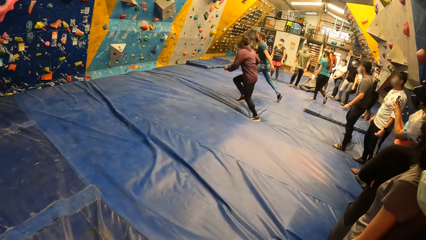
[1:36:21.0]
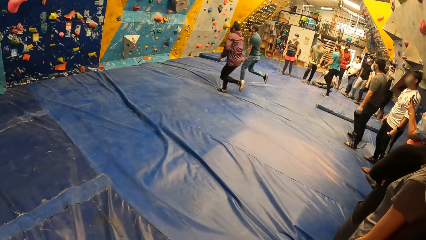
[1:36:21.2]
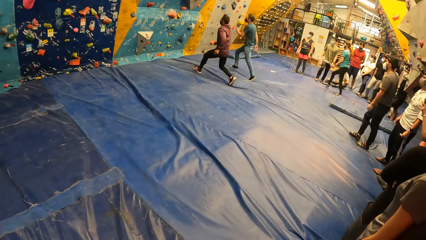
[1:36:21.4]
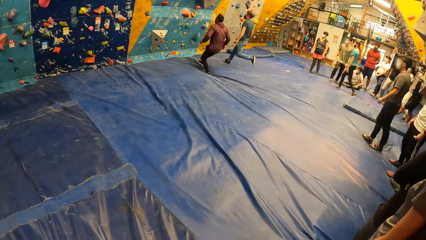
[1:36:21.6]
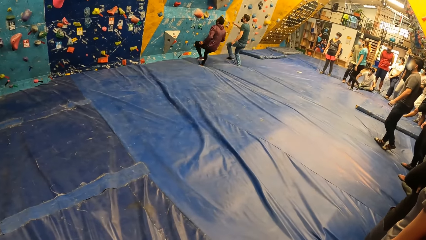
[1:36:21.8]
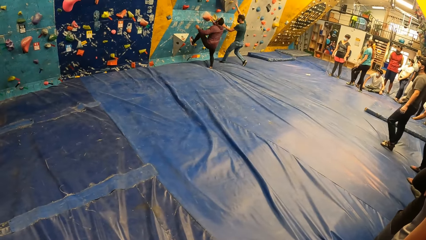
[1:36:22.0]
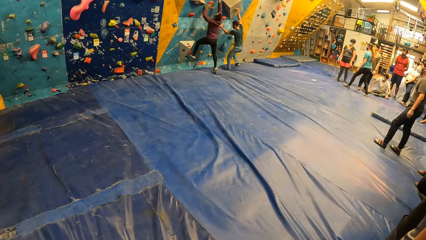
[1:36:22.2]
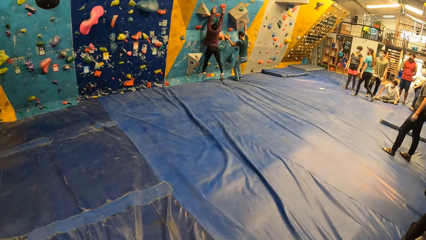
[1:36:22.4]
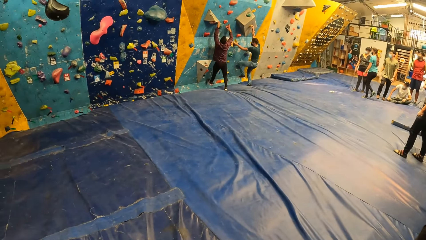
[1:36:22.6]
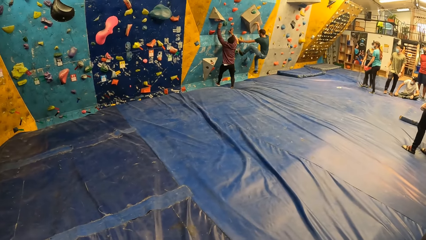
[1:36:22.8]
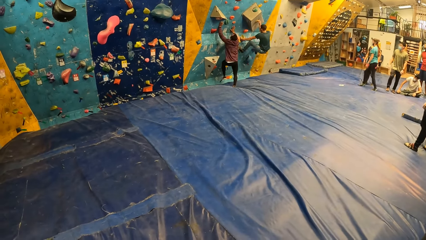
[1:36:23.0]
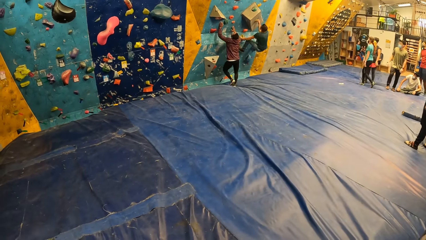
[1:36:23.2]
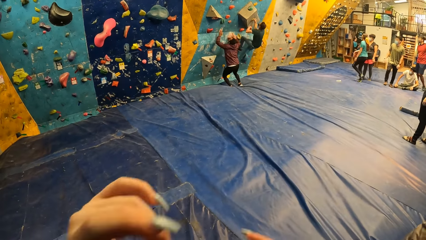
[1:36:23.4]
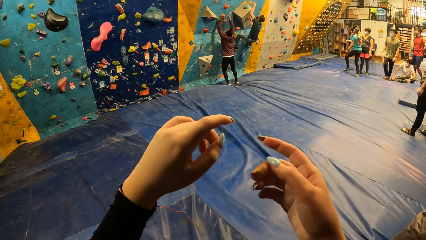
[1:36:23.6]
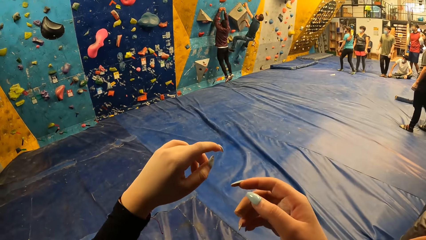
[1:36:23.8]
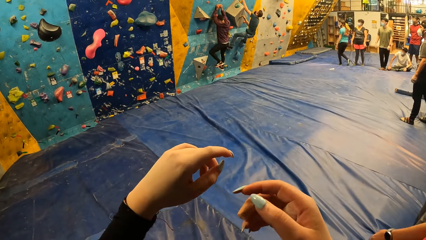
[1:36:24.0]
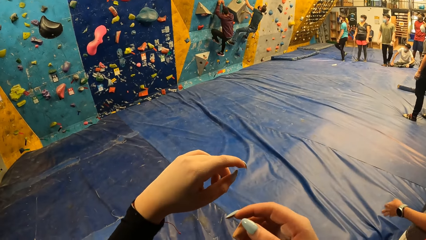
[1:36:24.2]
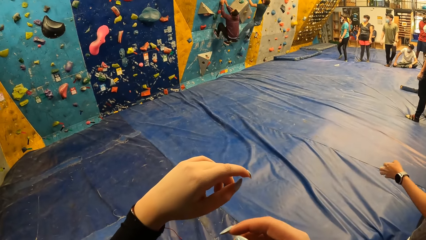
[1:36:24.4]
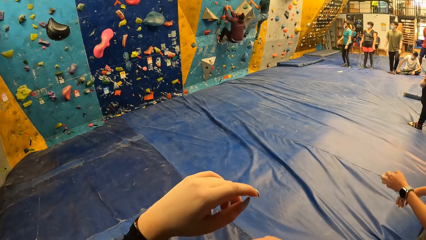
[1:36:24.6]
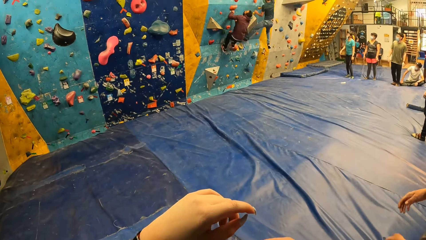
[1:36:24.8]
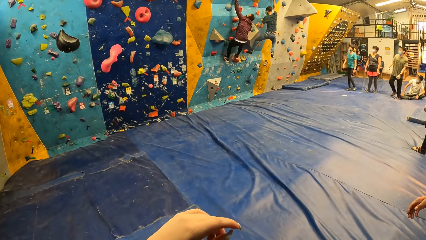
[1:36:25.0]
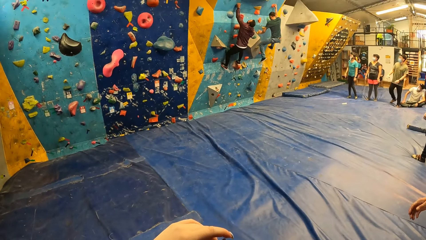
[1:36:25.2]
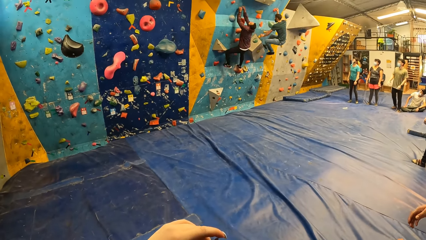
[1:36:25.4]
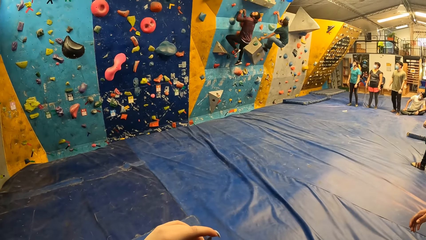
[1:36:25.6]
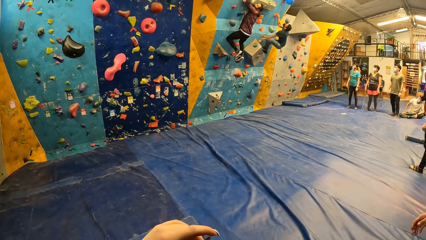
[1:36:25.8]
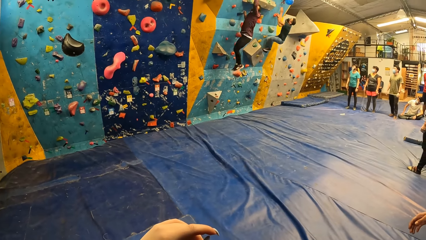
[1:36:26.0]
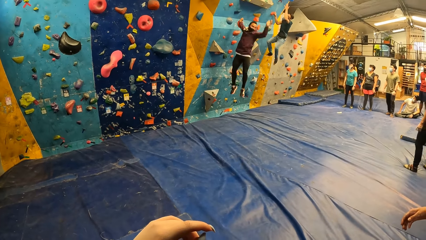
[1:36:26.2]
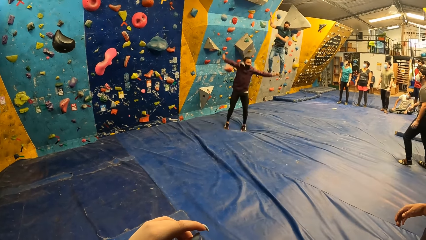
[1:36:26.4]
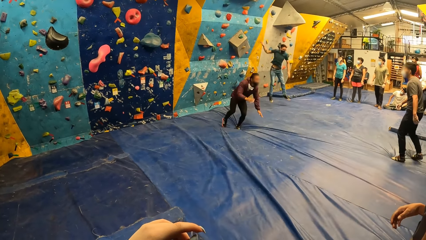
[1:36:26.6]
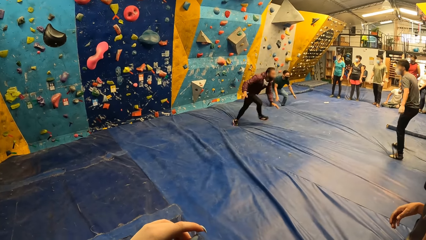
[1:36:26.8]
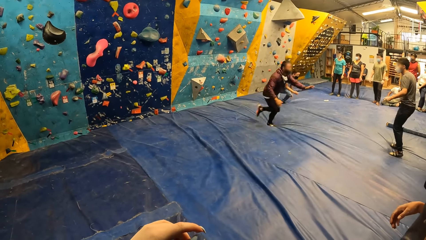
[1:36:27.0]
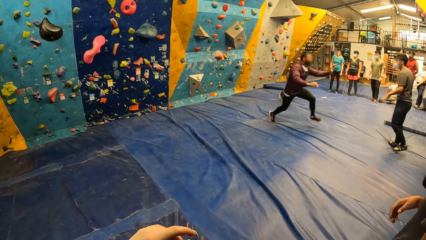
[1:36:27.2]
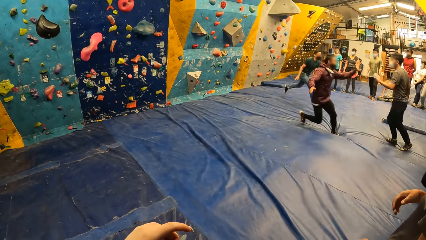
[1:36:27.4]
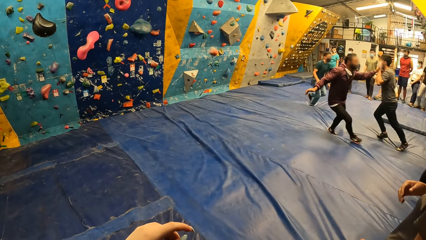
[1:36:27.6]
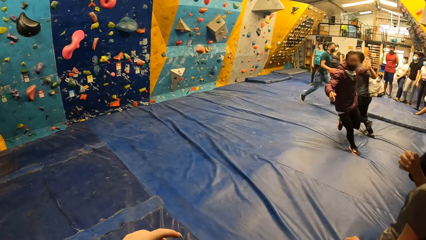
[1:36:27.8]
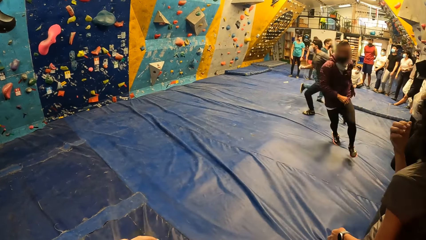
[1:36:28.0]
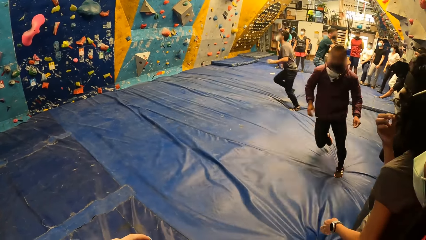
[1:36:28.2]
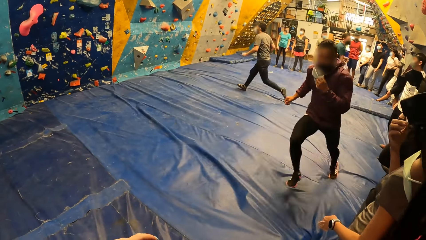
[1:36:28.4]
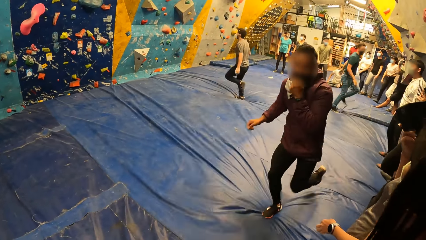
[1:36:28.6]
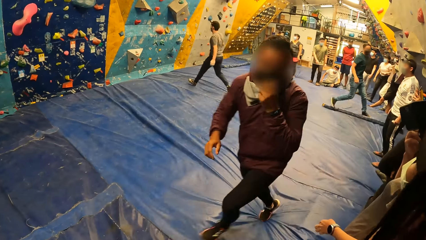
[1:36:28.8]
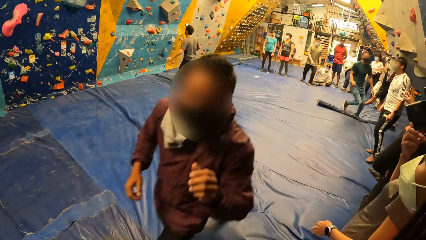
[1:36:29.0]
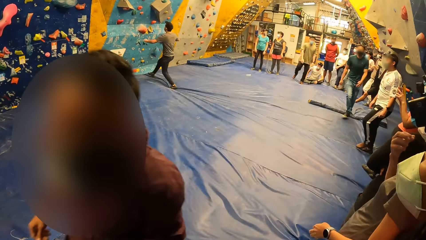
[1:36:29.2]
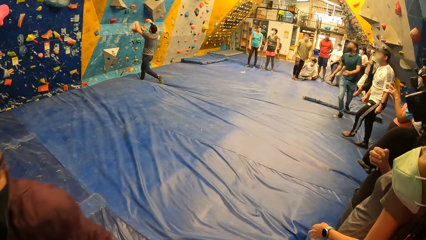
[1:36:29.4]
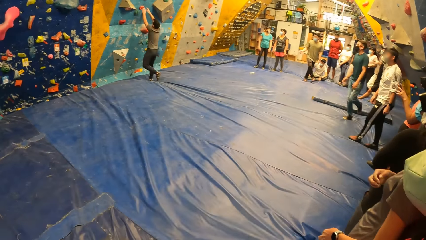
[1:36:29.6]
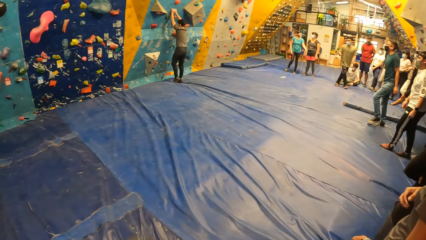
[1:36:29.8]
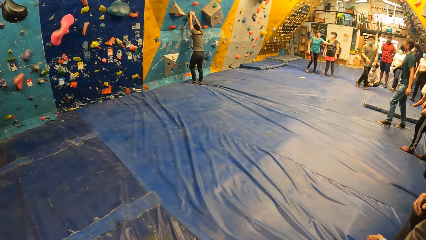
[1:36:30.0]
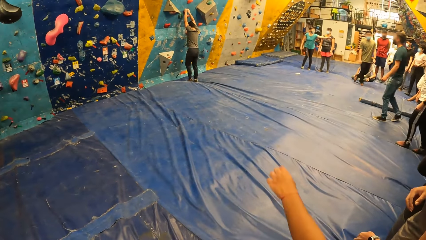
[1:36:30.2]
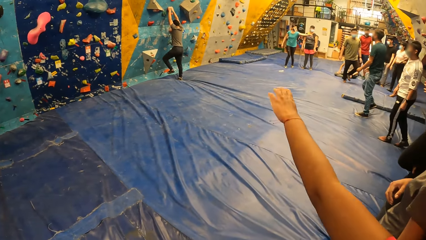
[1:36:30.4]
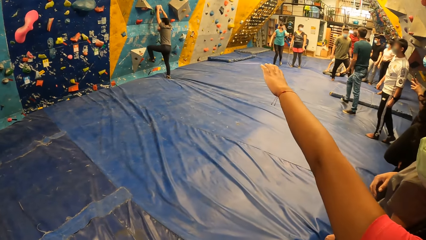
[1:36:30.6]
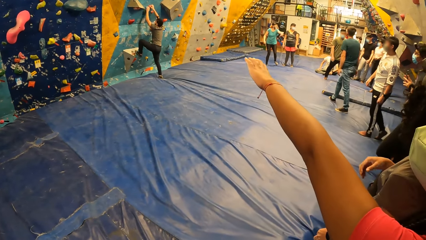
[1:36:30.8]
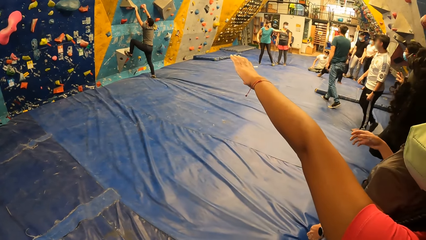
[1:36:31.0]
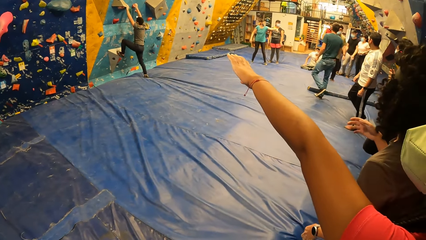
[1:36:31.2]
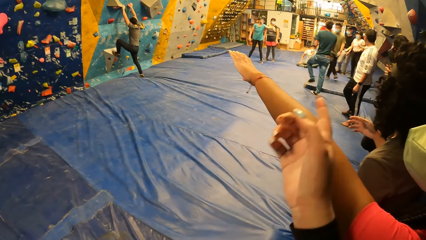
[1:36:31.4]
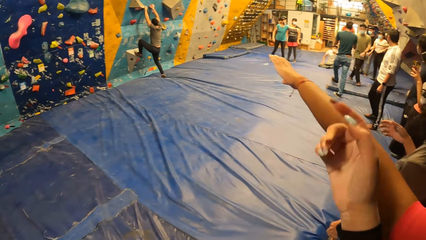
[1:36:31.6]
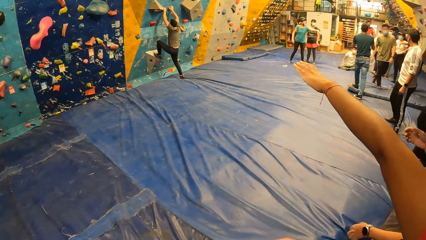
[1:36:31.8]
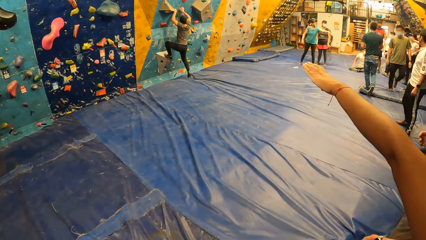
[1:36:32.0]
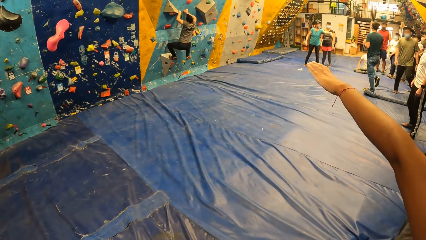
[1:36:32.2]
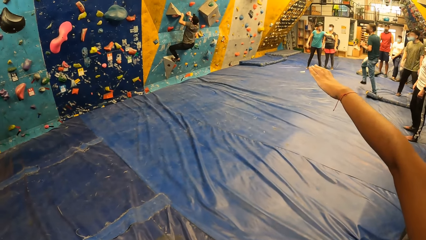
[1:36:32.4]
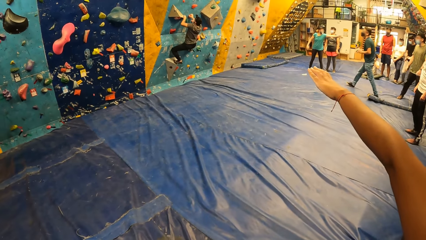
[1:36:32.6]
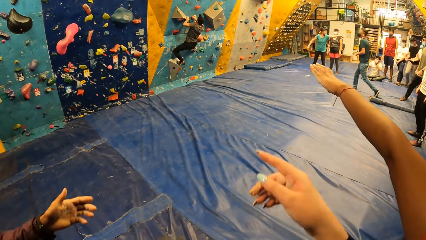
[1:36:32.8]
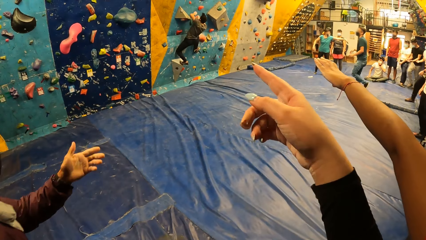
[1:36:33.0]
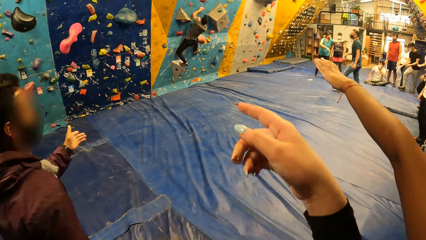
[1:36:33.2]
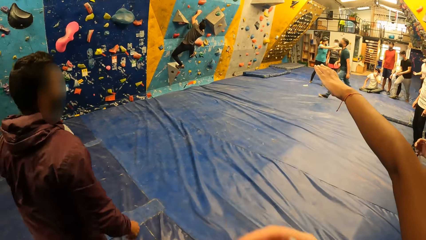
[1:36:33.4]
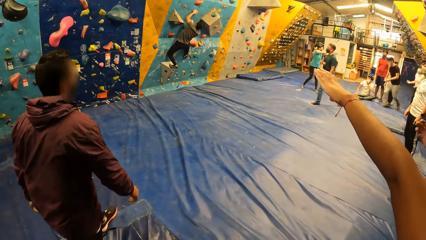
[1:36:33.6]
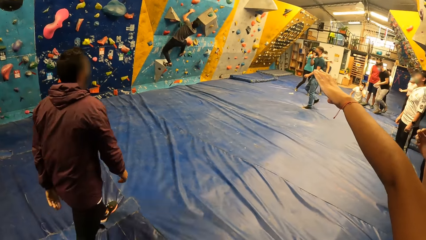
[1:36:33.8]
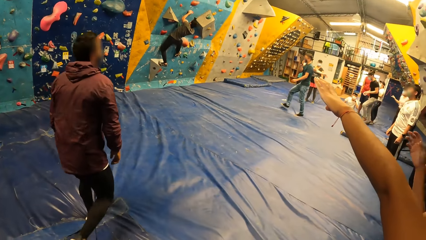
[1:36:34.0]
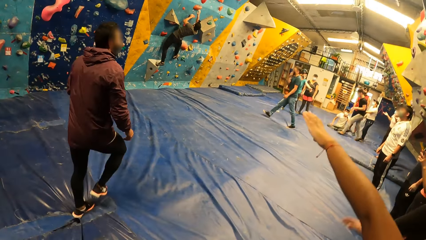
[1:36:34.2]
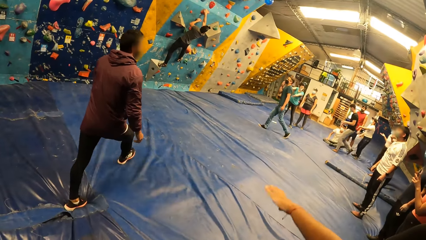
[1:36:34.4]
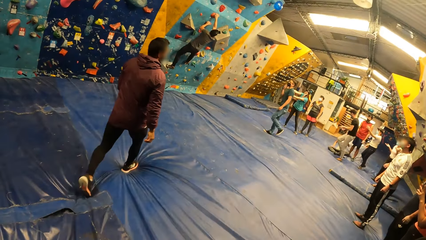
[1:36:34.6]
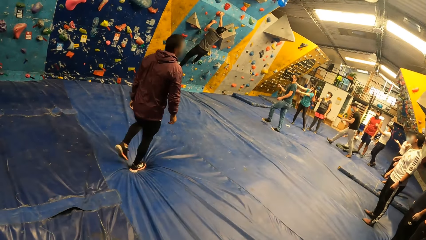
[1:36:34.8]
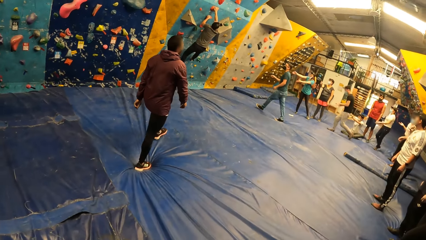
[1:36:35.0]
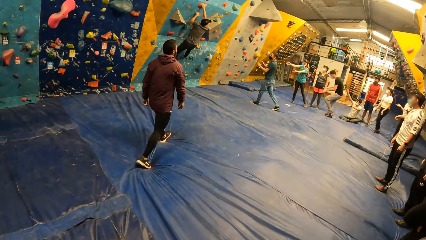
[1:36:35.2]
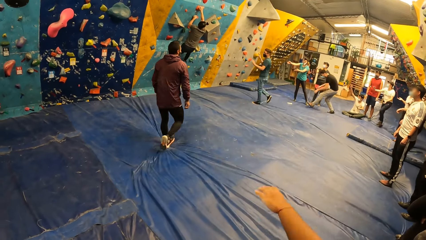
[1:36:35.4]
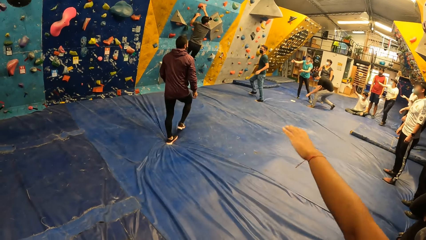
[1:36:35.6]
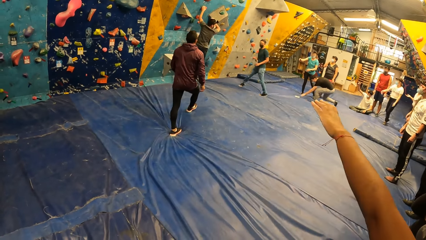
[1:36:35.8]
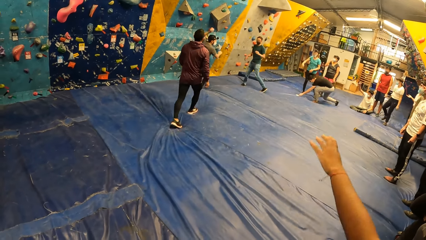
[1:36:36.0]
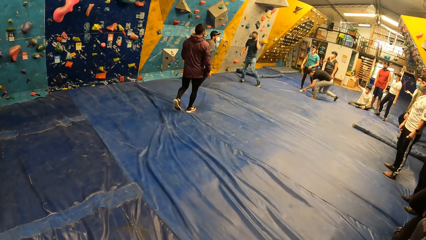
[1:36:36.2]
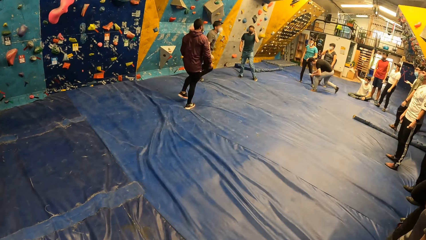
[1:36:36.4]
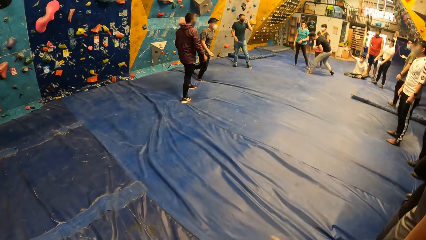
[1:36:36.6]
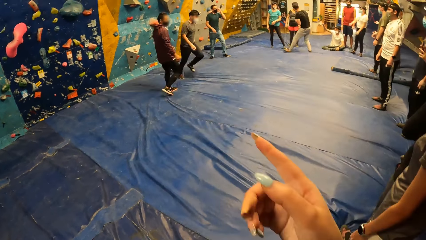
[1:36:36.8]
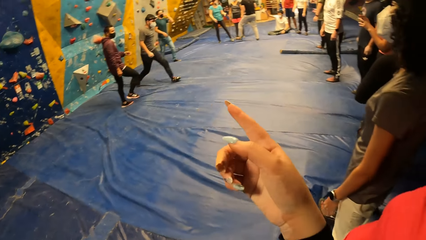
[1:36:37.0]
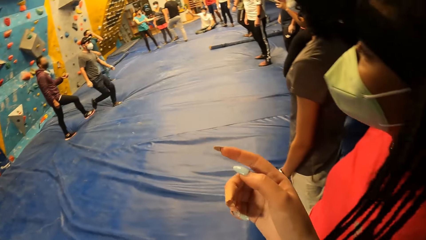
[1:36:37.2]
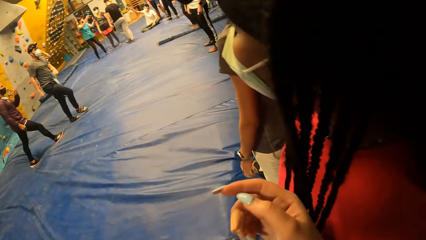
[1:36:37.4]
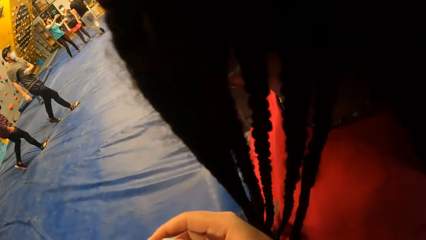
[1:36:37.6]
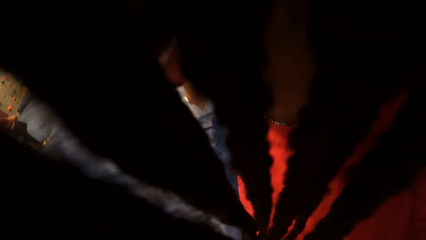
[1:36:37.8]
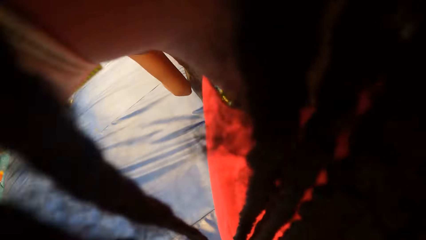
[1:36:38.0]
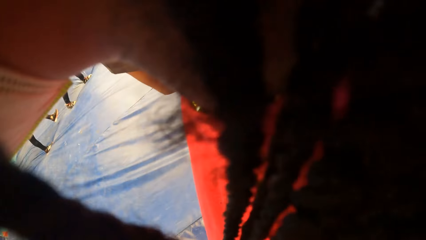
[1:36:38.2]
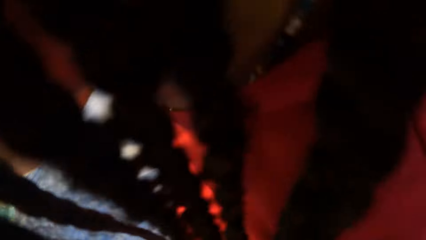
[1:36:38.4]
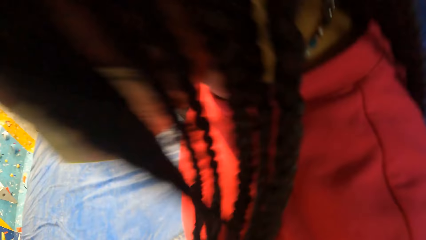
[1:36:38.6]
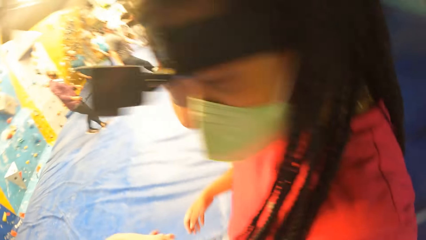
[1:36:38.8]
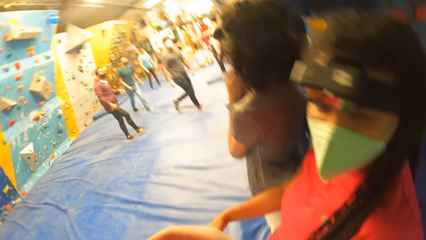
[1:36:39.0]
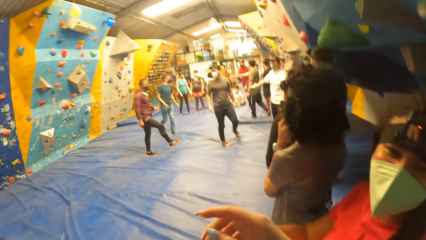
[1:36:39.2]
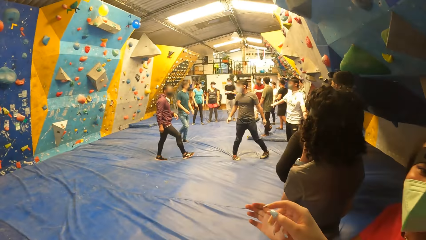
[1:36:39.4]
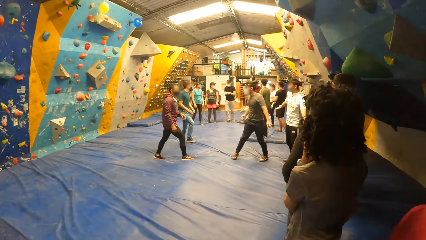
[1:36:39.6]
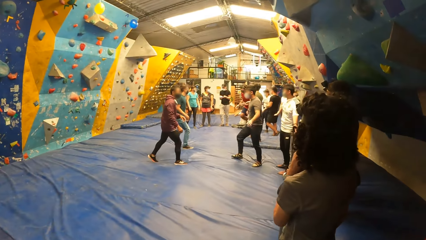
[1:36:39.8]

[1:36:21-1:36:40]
A man runs in the room. Another man runs in the room. A lady walks in the room. The other man climbs a rock wall with both hands. The first man climbs the rock wall with both hands. The other man runs in the room. The first man runs in the room. The first man taps a third man. The other man shakes the left hand of the third man with his left hand. The third man runs in the room. The third man climbs the rock with both hands. The other man walks in the room. The first man walks in the room. The other man picks up a paper on the floor. The third man walks in the room. The camera wearer interacts with another lady.
